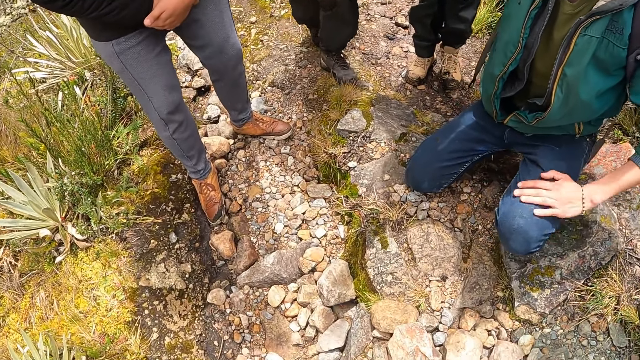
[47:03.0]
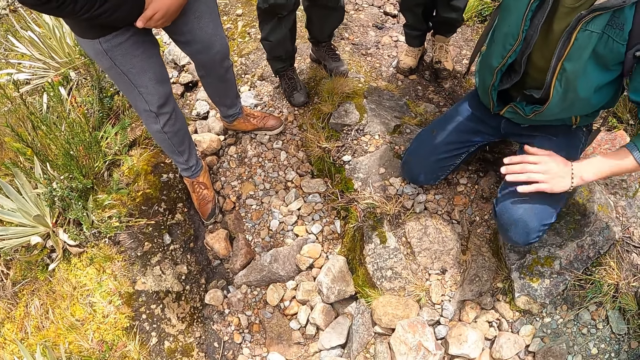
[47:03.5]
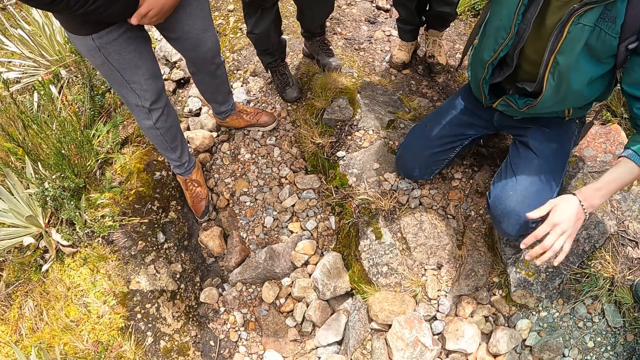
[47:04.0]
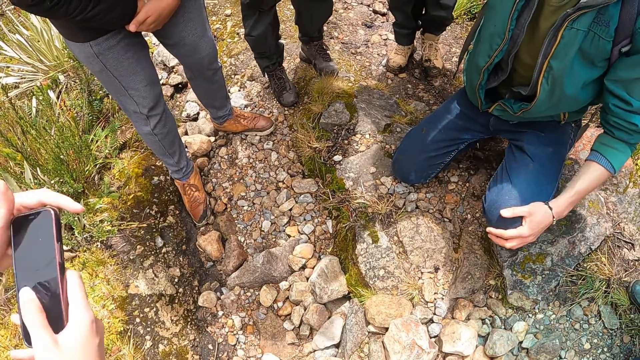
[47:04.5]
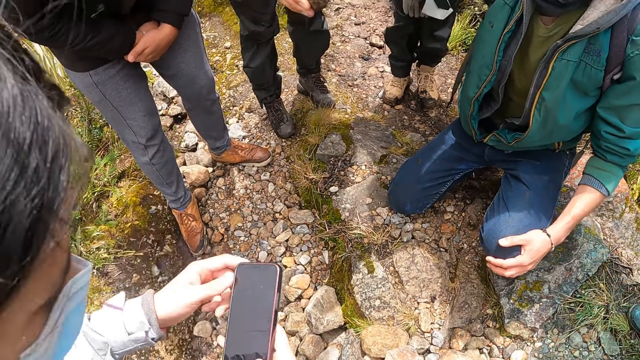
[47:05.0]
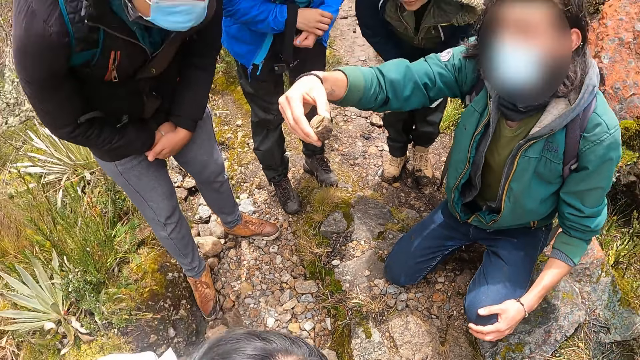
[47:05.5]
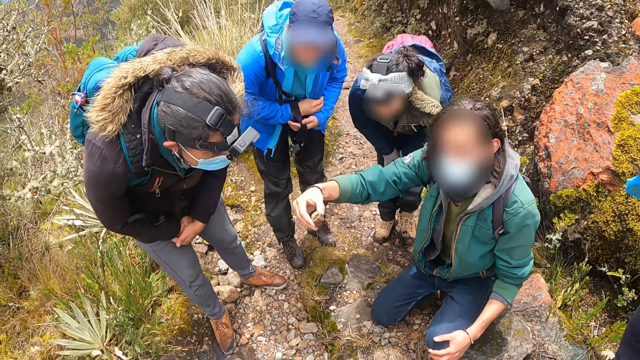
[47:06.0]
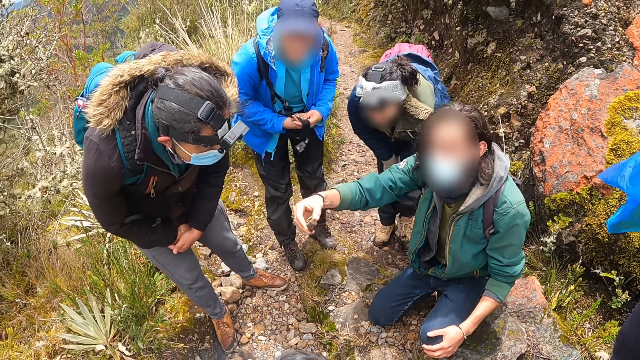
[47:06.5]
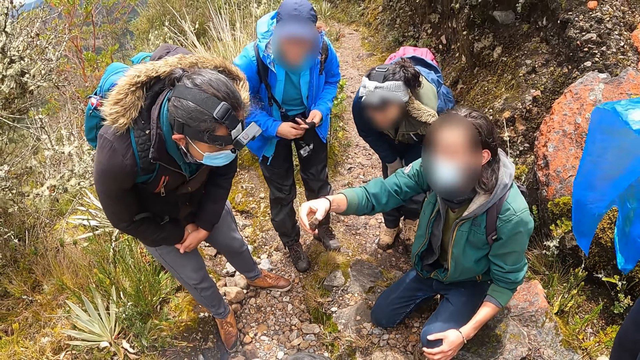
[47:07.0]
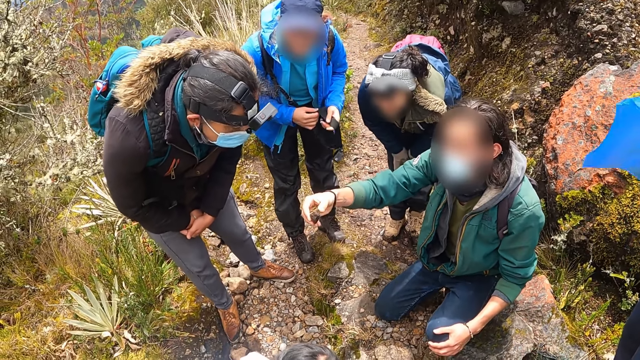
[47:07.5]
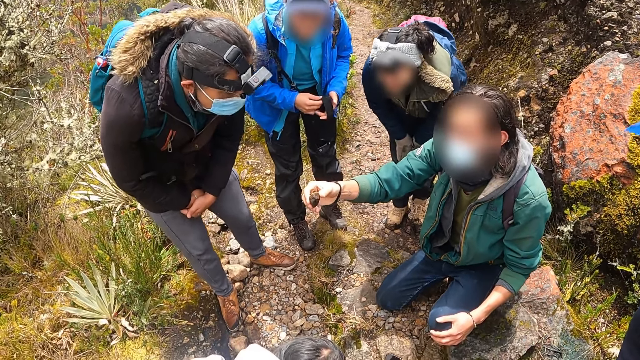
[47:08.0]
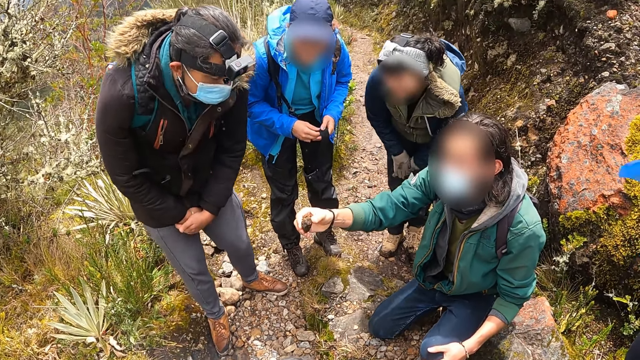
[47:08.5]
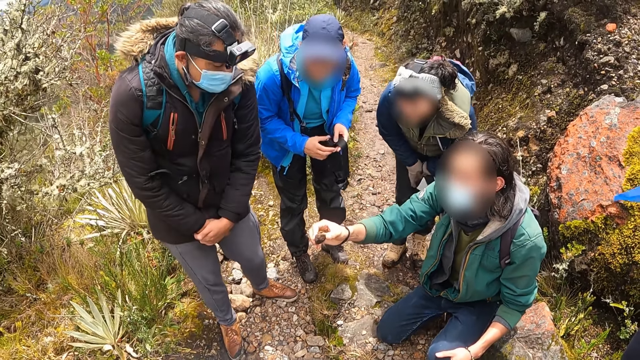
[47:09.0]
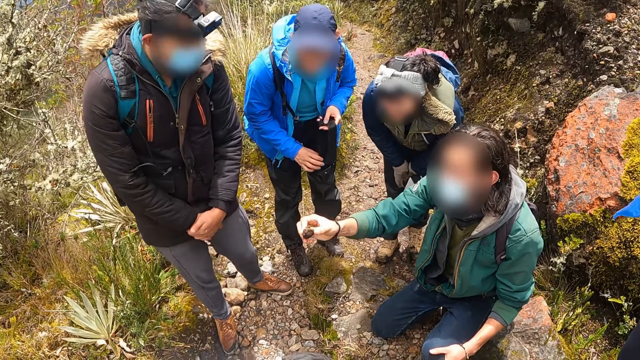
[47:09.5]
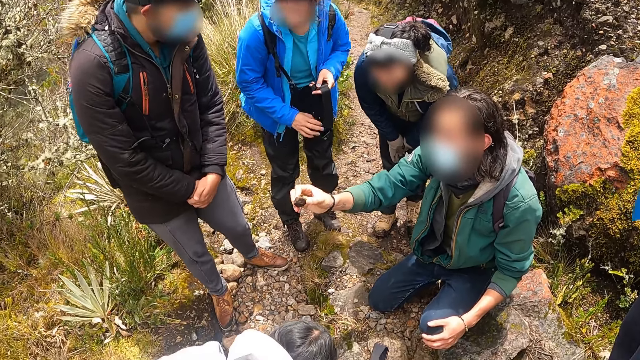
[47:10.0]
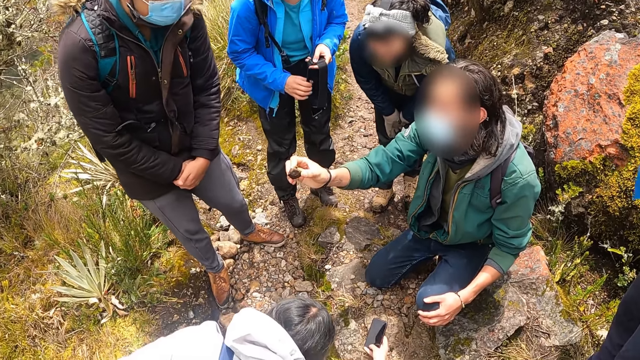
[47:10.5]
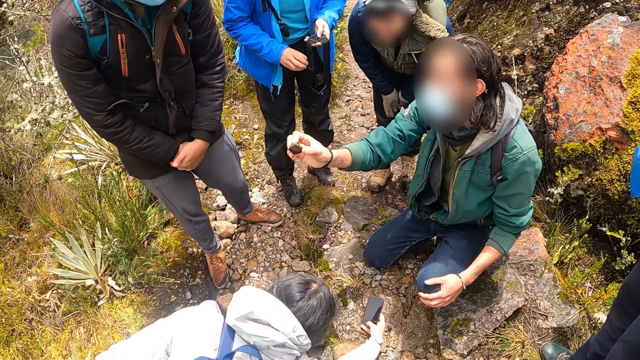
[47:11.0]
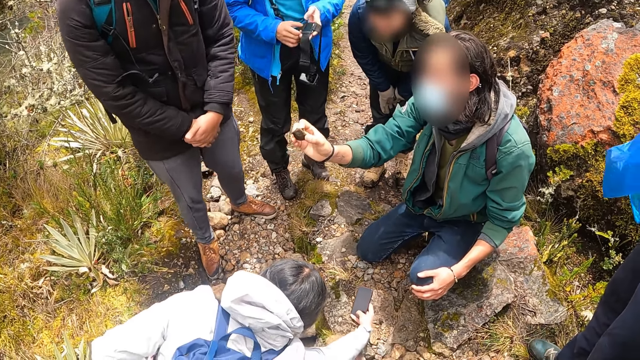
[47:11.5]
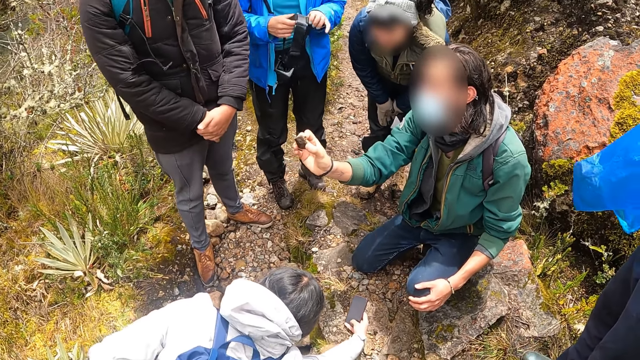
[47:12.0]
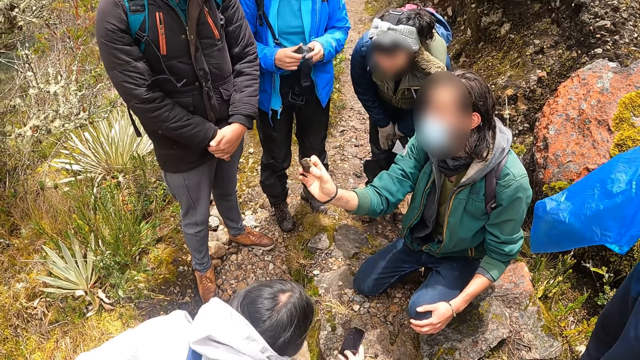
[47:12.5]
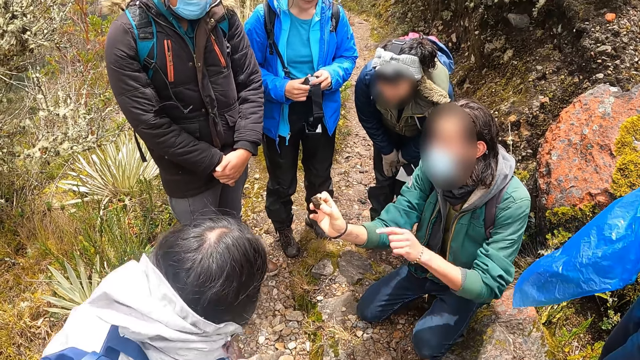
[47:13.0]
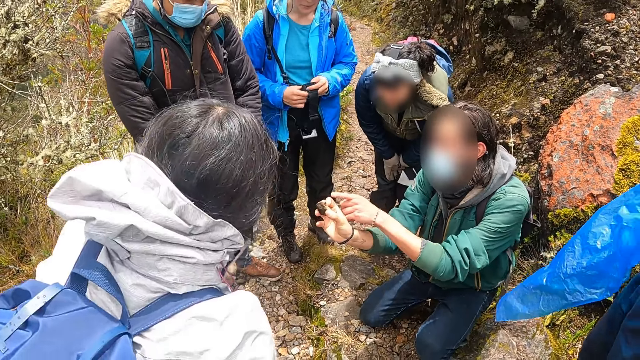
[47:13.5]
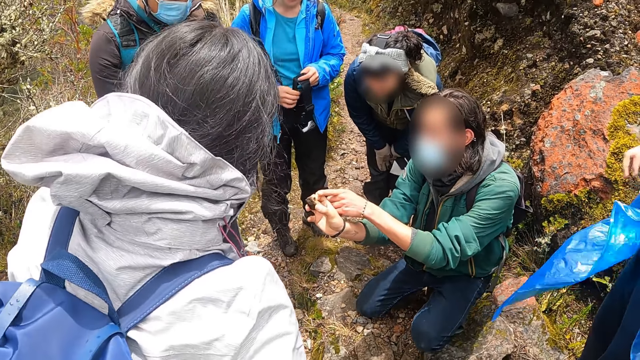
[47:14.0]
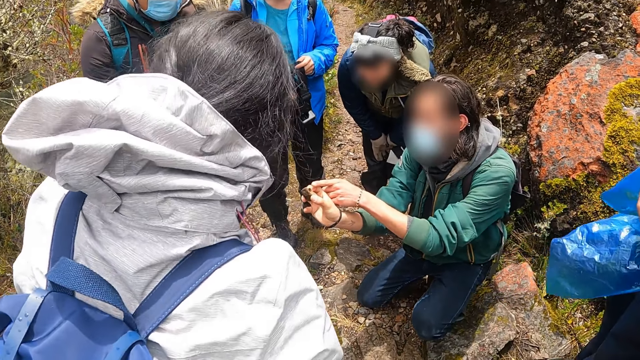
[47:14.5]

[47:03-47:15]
The man interacts with the camera wearer. The man wipes the trouser with the hand. A woman holds a phone with both hands. The woman uses the phone. The man holds the rock with the right hand. The woman operates the phone with her right hand. The woman takes pictures with the phone. The man holds the rock with the right hand. The man points at the rock with the finger.

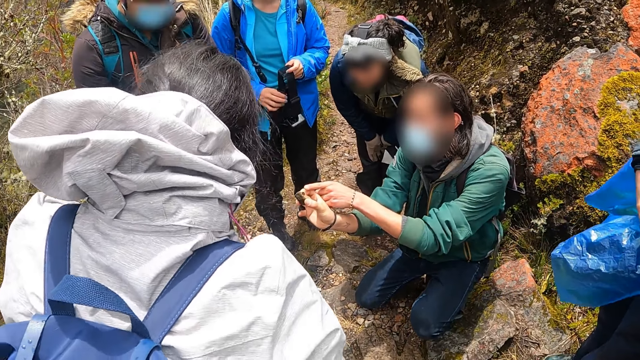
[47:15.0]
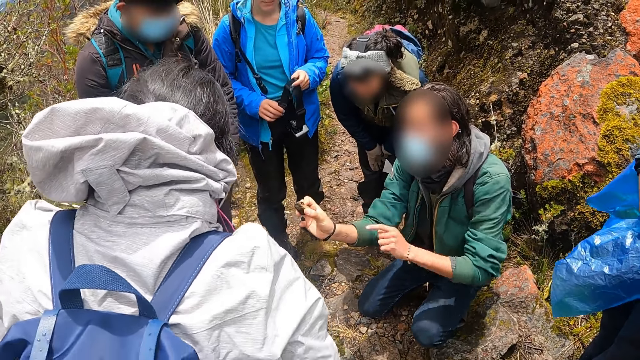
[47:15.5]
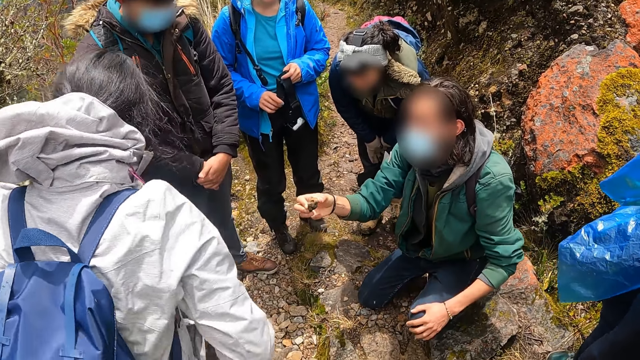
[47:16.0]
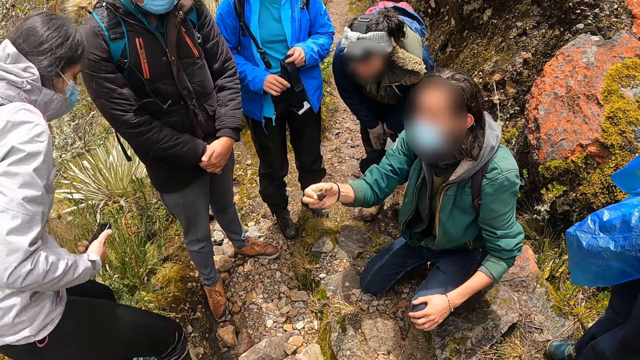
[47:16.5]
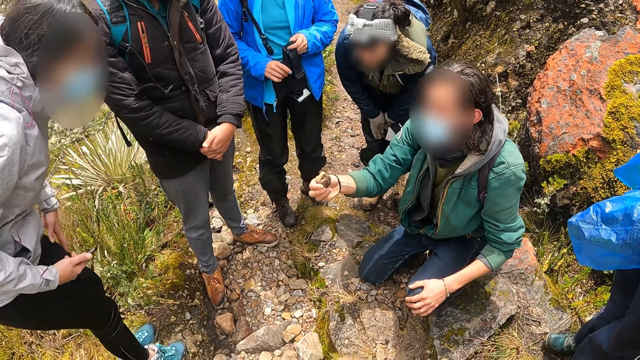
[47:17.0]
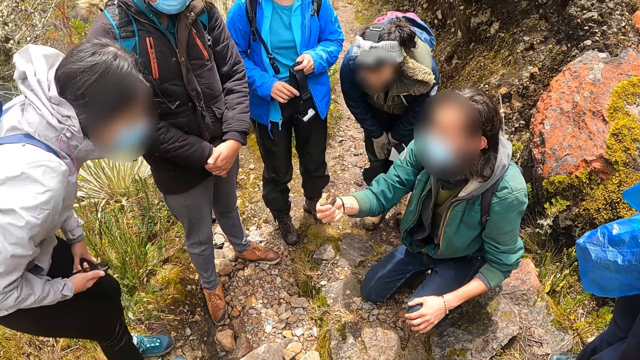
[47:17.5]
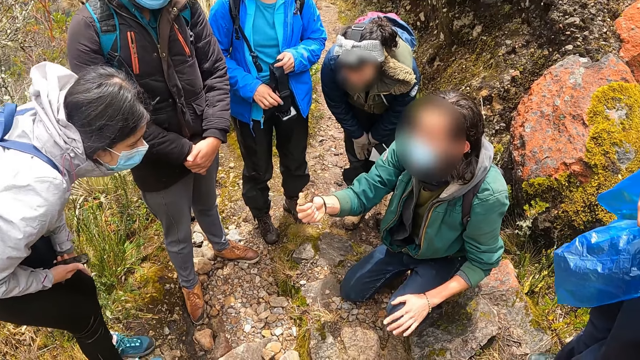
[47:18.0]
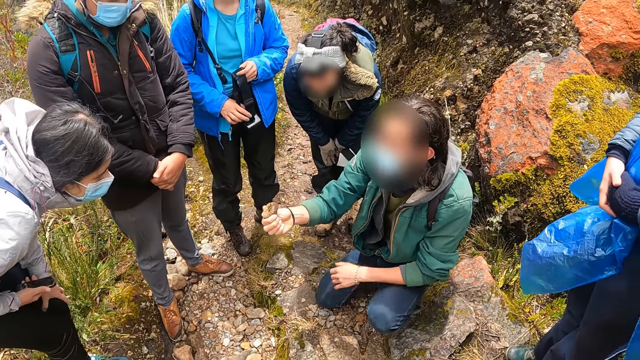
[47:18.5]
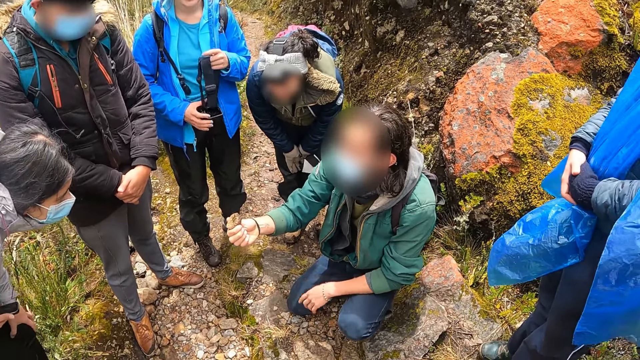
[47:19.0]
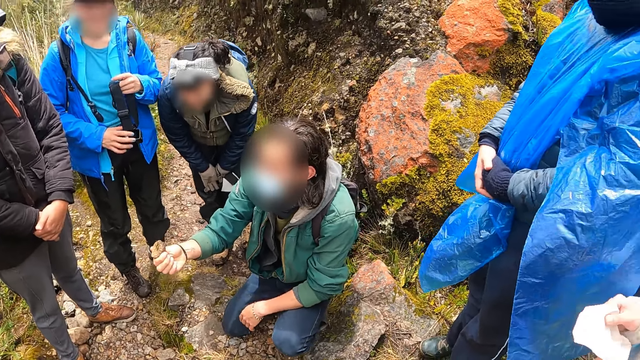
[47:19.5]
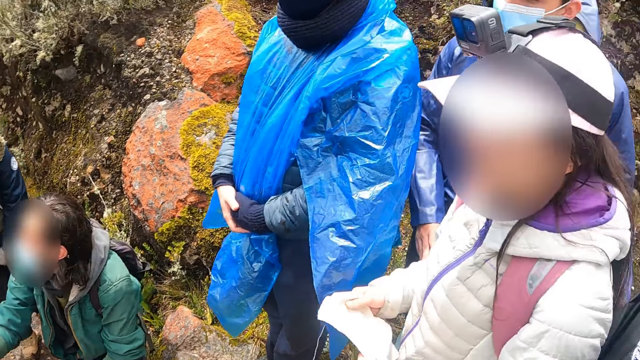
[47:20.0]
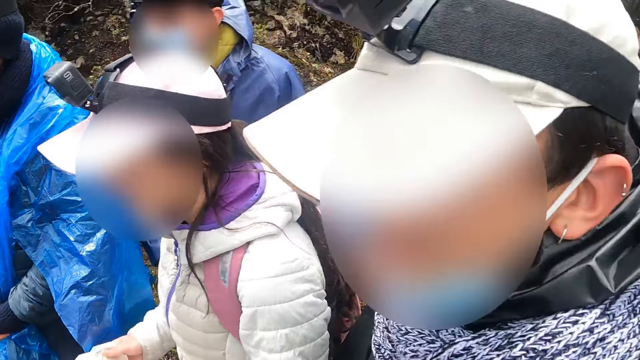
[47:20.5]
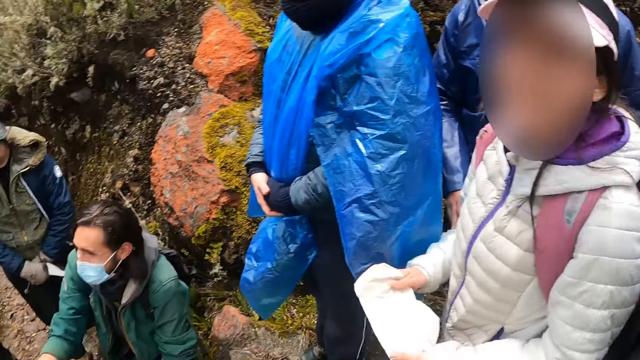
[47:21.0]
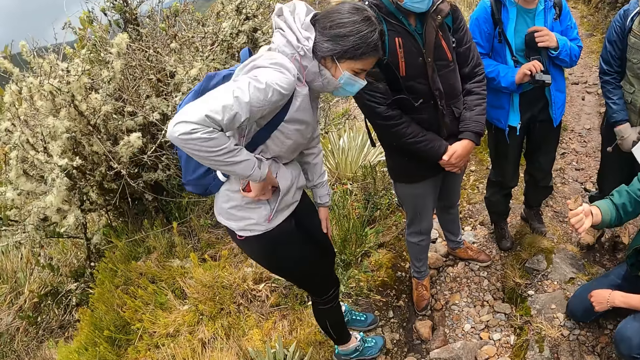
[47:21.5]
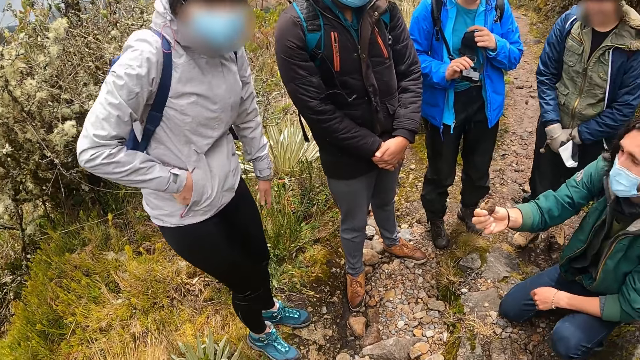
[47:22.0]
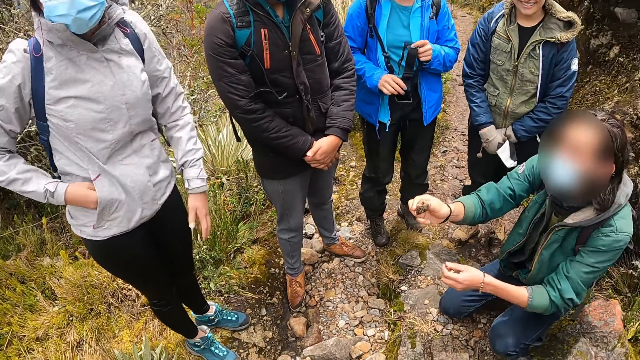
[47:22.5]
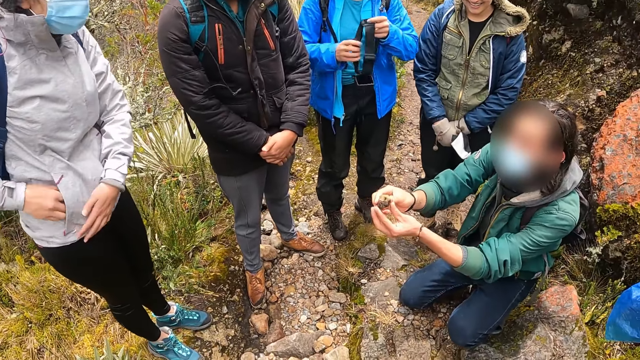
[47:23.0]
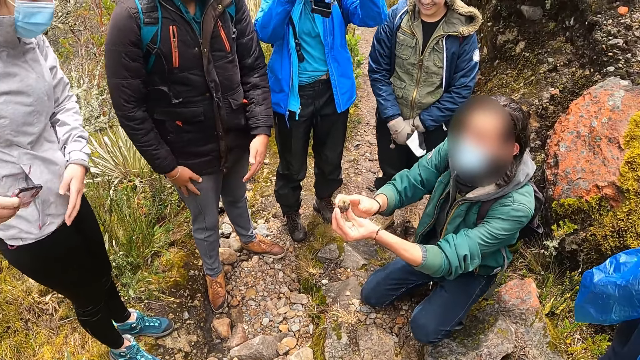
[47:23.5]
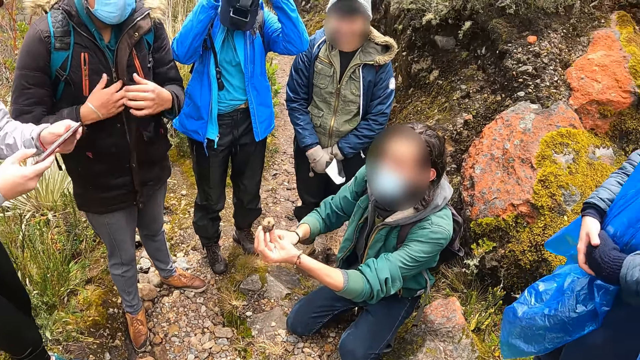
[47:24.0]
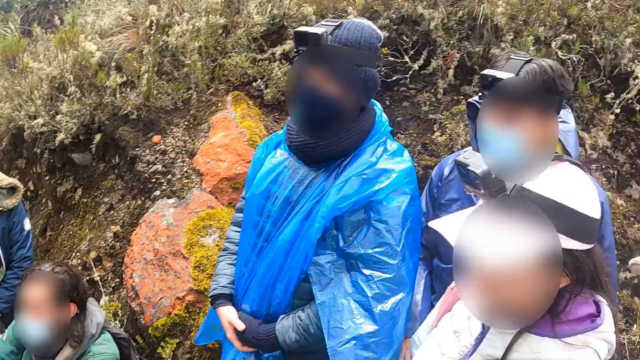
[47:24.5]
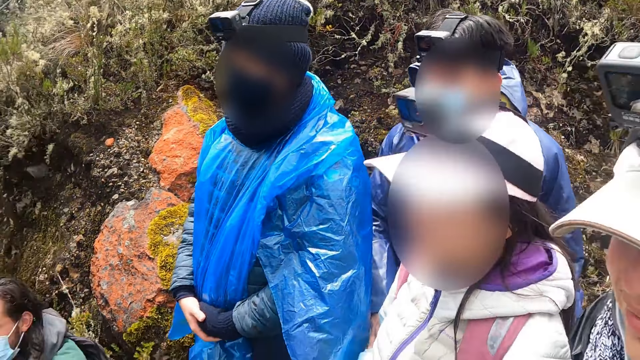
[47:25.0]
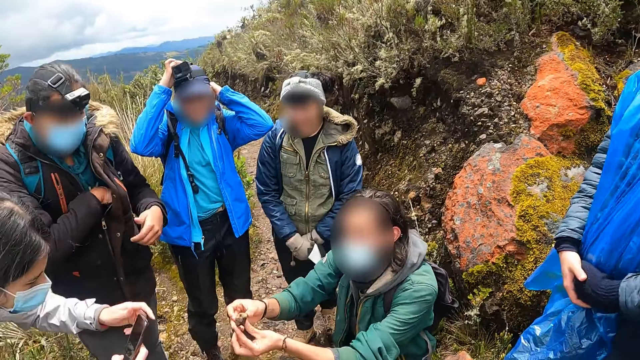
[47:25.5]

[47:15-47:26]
The man places the hand on the knee. The woman holds the phone with her right hand. The man holds the rock with the right hand. The camera wearer looks around.
